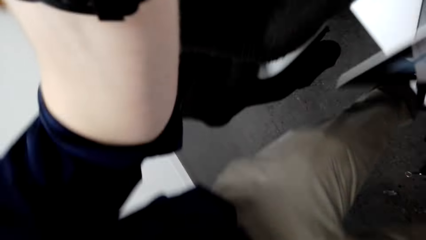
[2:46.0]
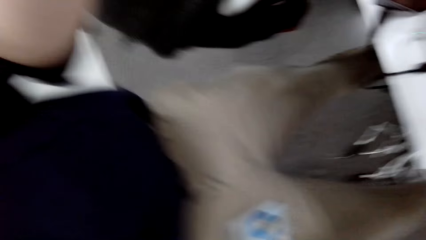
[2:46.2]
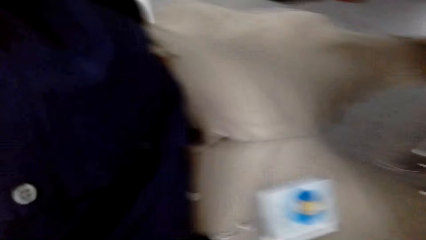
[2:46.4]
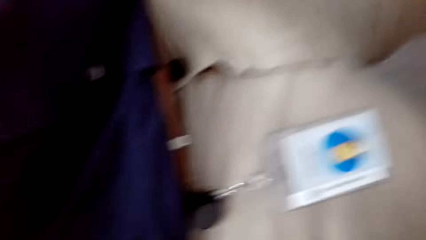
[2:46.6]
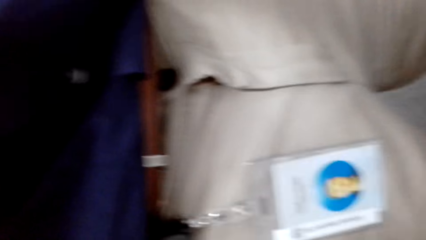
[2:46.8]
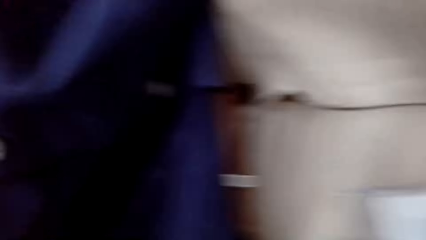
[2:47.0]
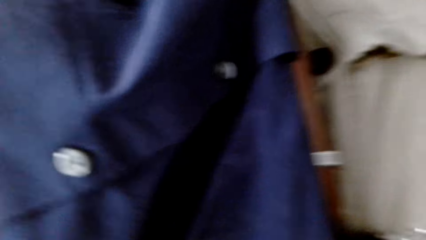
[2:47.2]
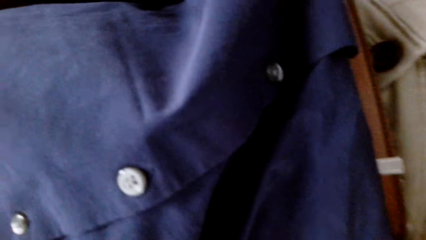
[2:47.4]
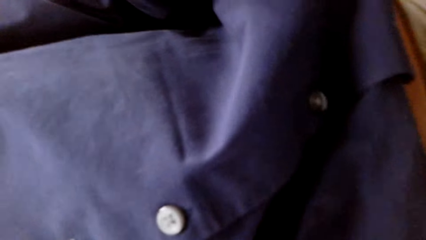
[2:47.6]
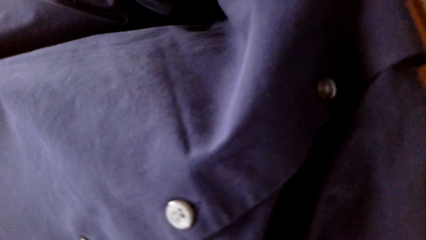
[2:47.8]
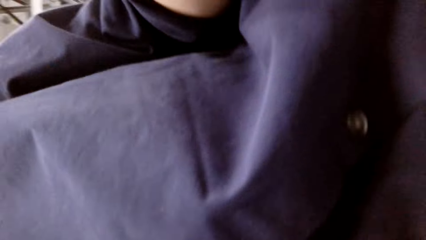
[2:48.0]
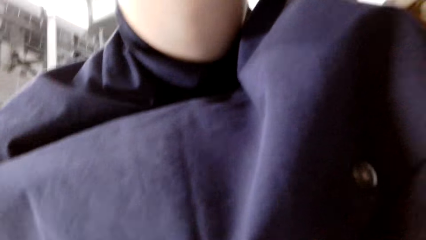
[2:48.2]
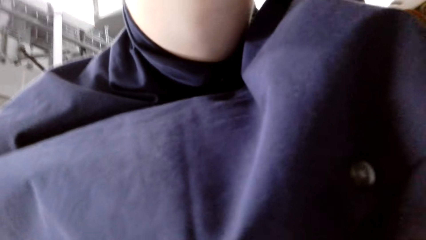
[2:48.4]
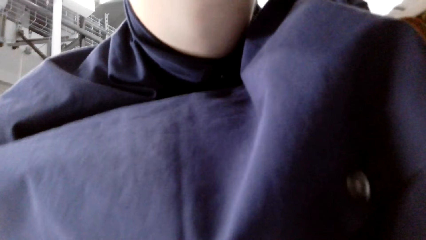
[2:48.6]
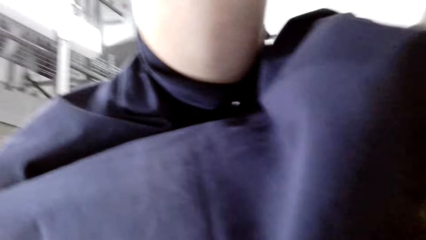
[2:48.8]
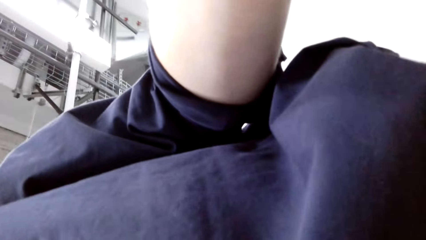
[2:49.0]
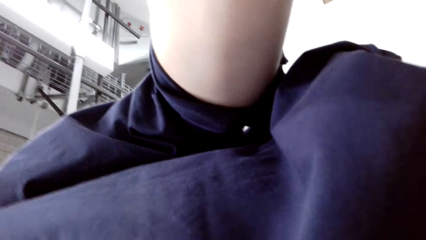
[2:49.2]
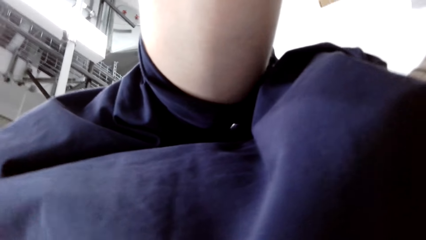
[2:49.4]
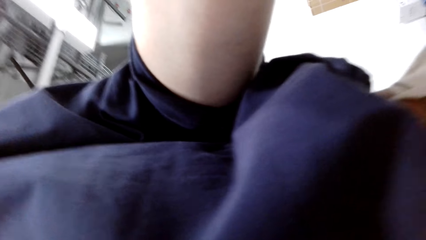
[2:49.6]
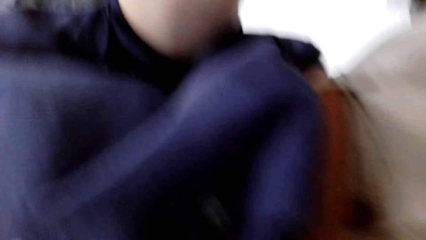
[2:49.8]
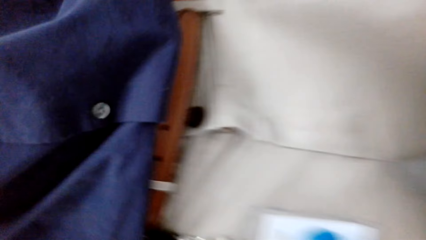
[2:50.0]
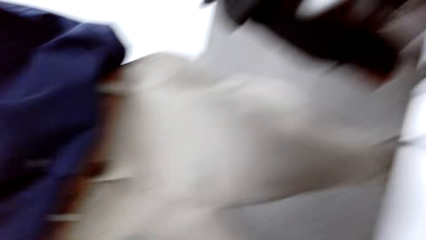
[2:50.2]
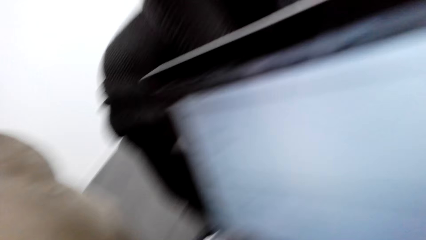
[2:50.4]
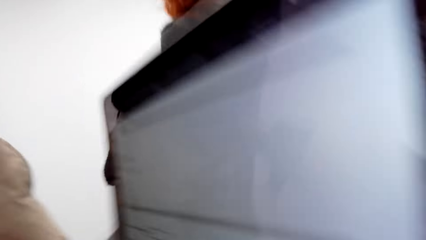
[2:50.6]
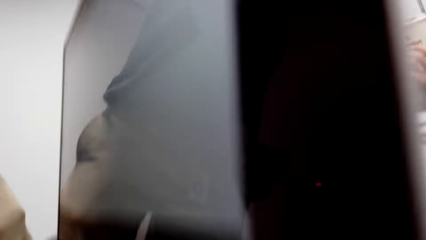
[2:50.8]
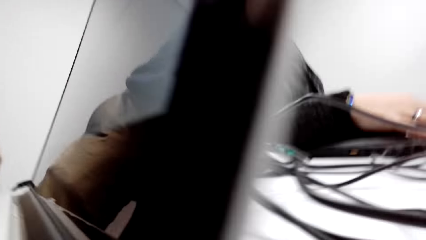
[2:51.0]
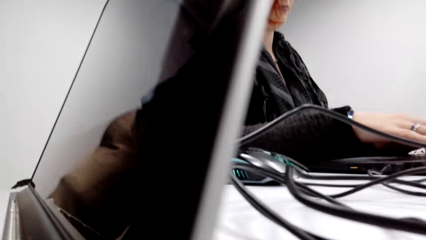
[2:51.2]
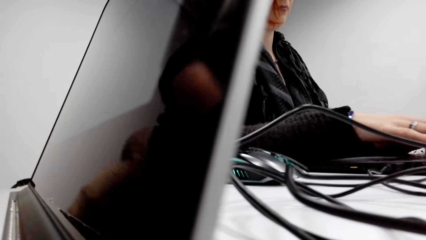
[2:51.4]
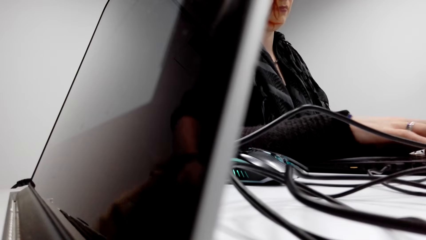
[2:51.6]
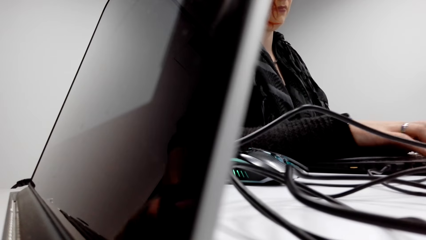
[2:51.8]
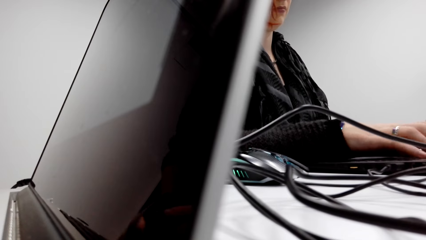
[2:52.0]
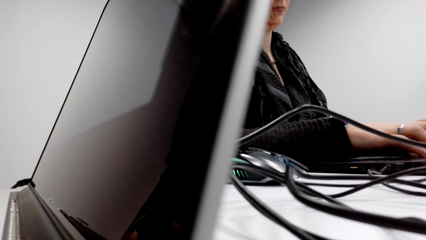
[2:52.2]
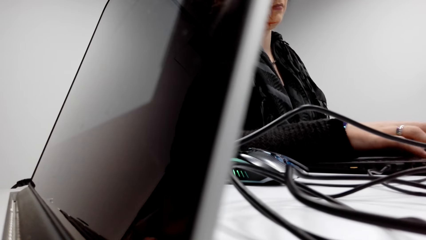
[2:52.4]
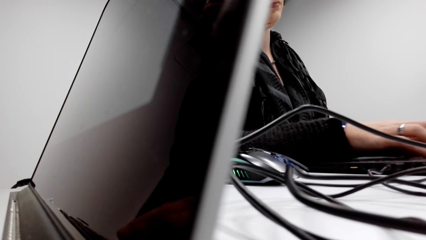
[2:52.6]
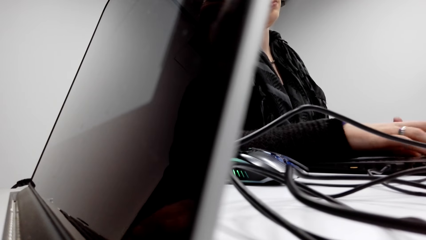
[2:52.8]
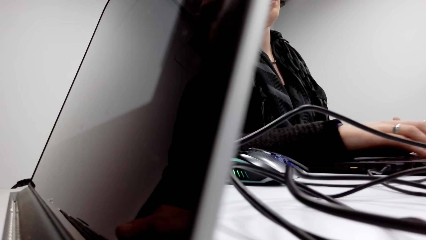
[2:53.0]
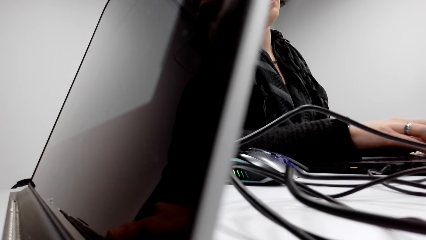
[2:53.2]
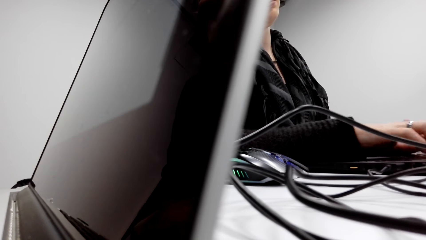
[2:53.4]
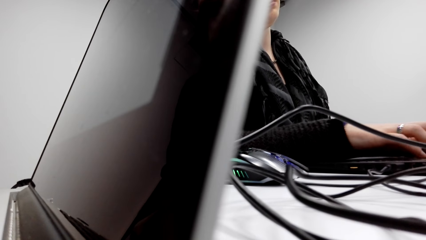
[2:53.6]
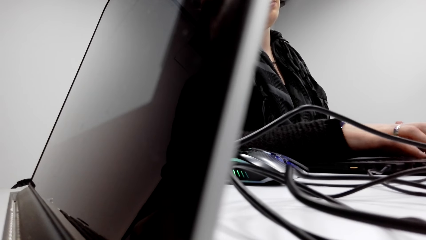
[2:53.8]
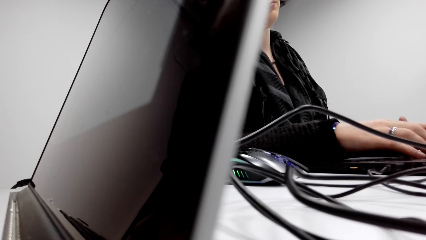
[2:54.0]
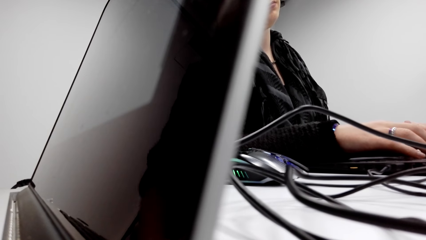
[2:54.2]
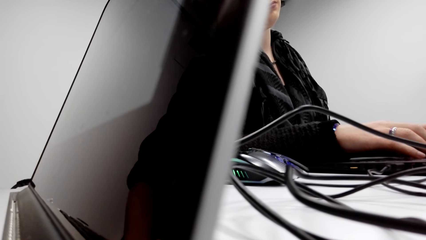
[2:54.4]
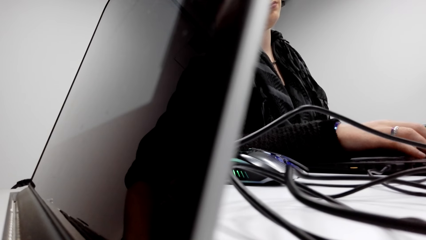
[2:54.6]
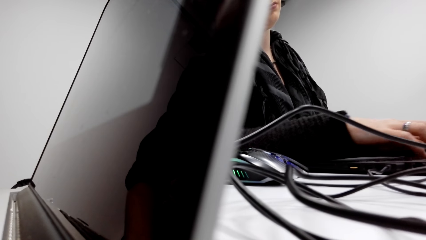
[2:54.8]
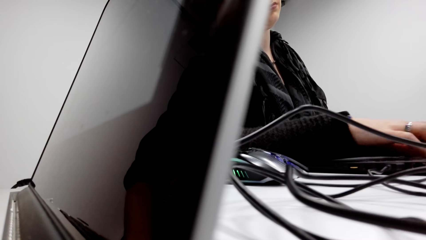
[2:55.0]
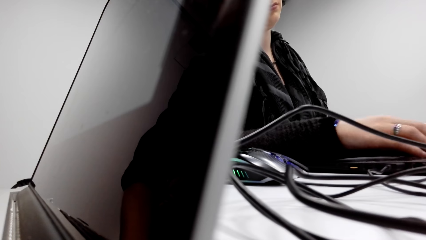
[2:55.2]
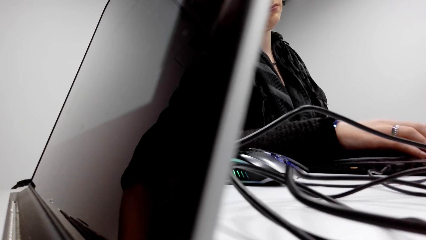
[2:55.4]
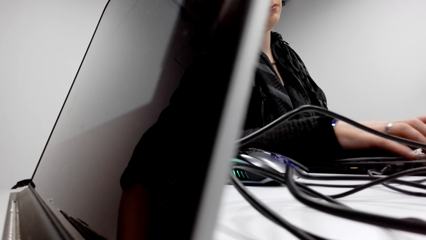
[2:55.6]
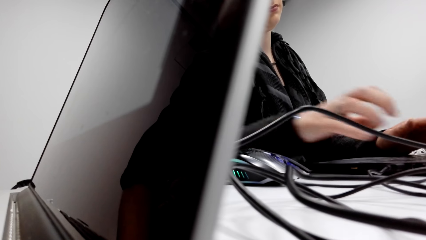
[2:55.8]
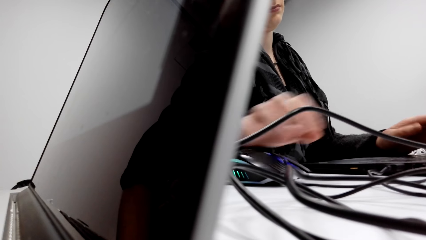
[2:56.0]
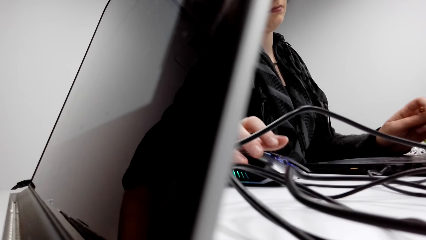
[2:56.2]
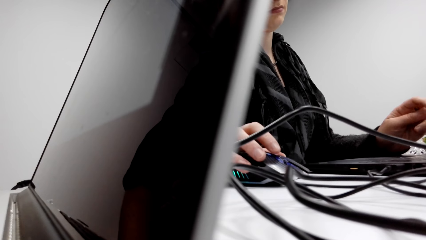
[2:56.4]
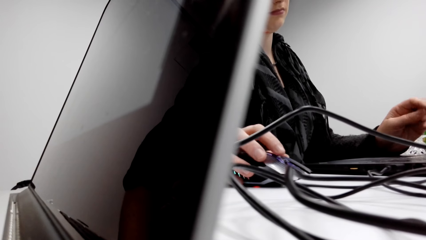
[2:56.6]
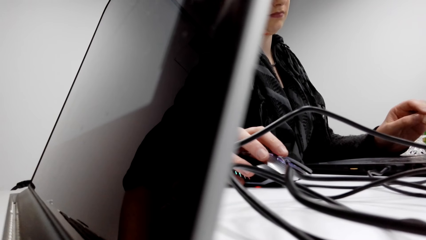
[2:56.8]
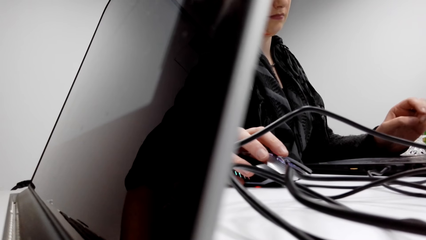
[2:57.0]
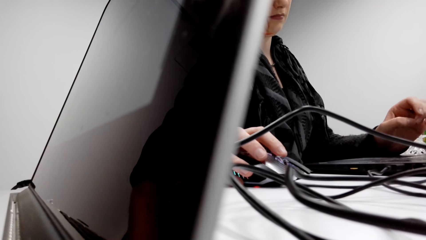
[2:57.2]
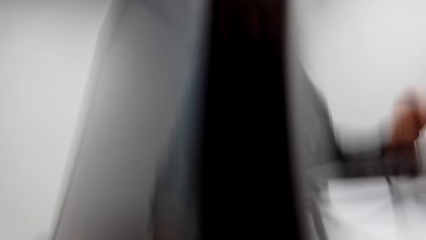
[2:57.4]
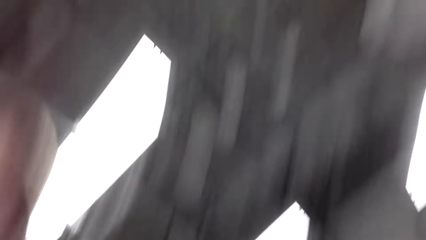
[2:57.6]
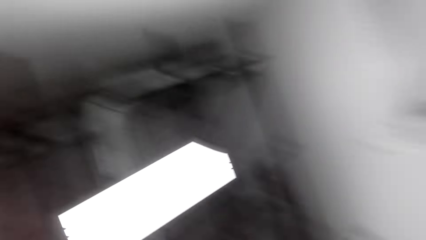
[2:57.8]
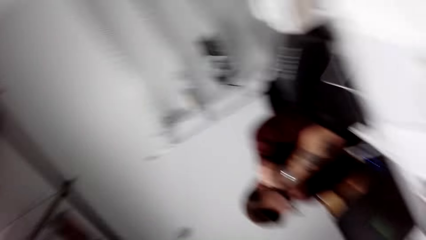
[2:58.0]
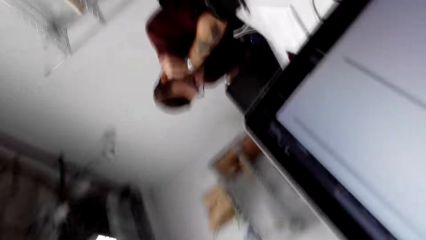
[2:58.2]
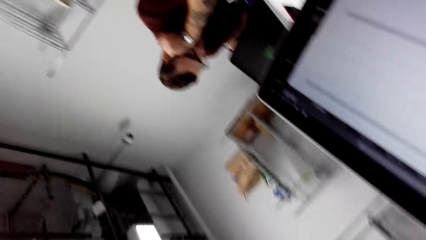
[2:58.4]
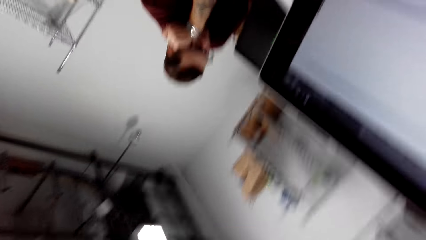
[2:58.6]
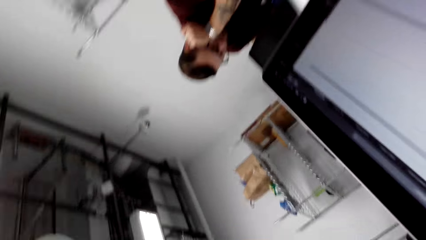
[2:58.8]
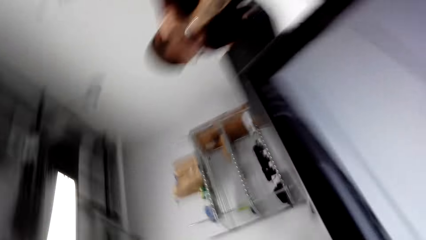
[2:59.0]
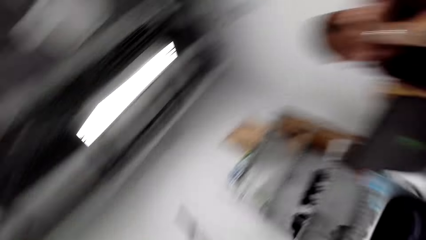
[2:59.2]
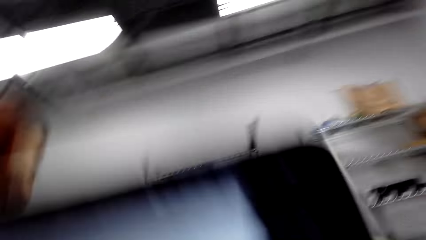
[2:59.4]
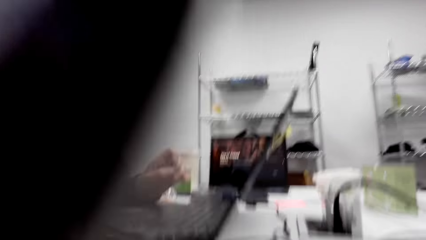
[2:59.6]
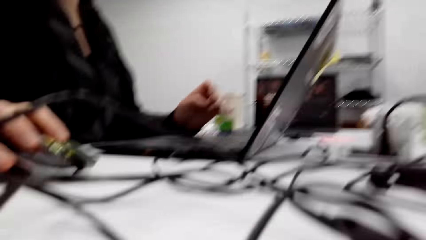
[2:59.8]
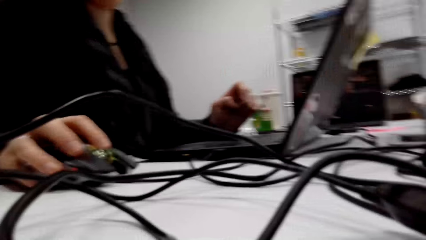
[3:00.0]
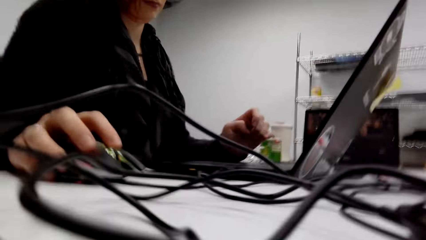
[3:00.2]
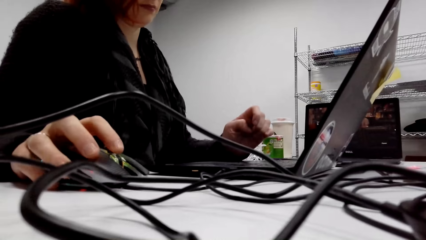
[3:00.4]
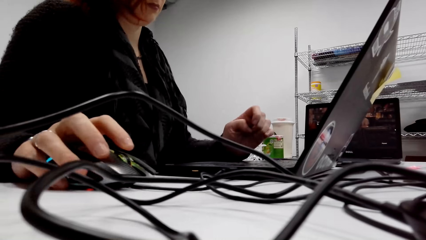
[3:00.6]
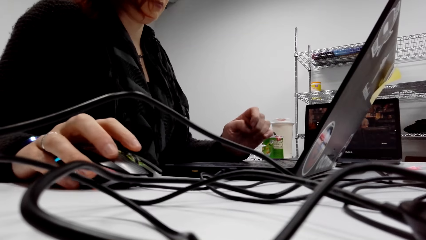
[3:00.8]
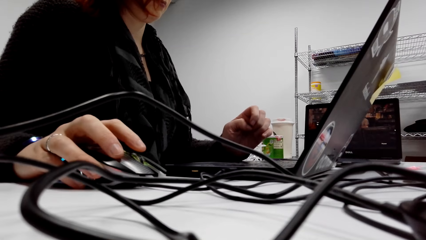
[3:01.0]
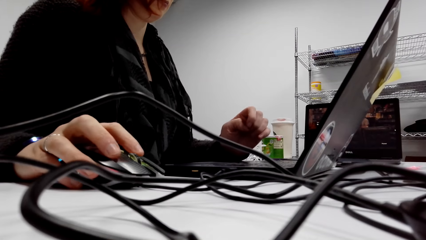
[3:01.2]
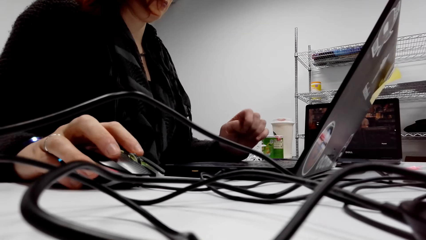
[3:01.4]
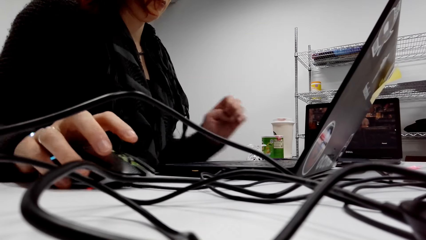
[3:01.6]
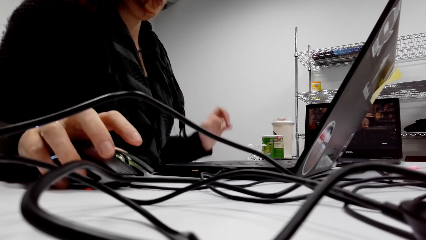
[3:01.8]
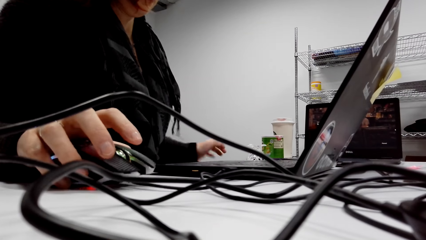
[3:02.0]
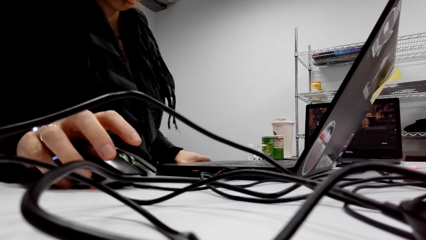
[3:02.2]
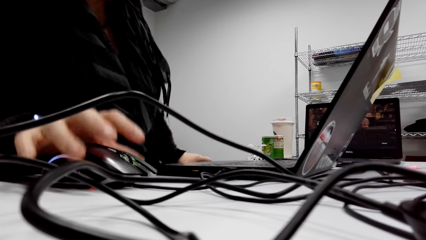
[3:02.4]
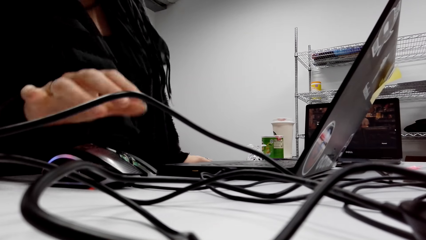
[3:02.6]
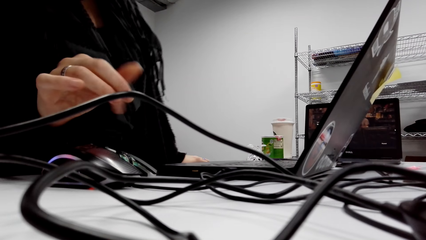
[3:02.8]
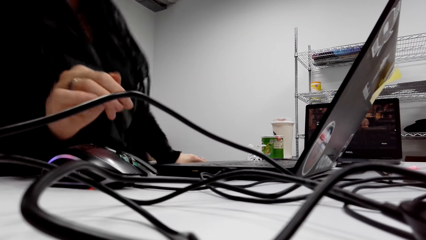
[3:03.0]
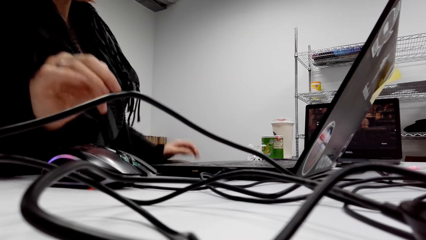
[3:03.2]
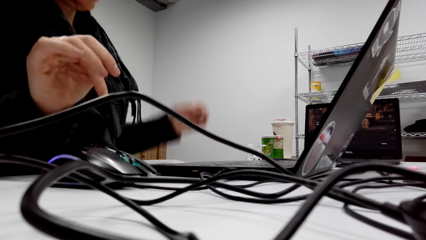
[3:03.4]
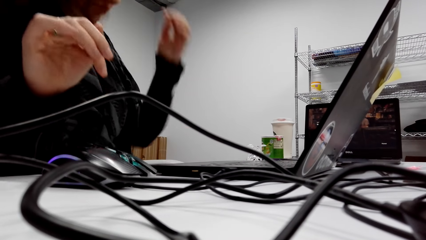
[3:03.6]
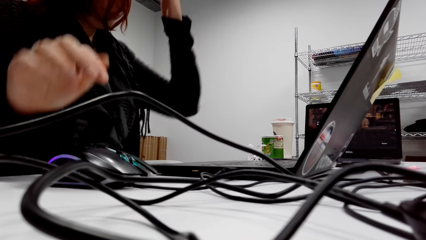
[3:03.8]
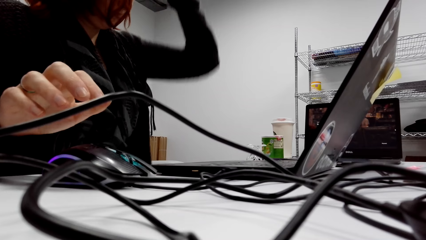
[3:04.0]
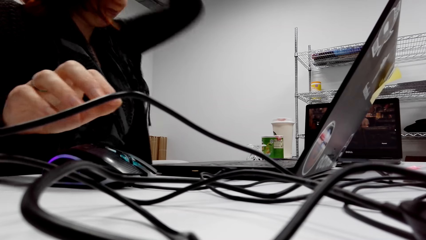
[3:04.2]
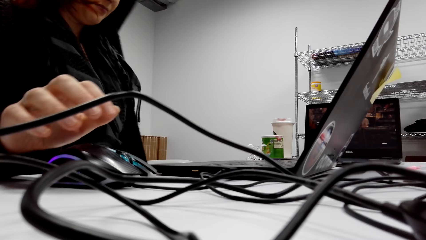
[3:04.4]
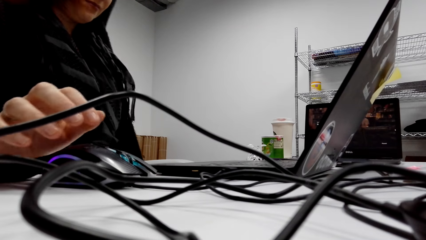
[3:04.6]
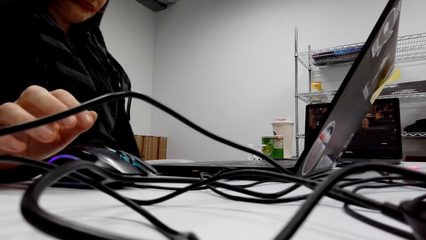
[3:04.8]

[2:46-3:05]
The camera wearer looks around. They pick up the camera. They put the camera down on the laptop. A lady types on the keyboard of the laptop. The camera wearer looks at the laptop screen. They look around. They pick up the camera. They put the camera down on the table. They look at the lady. The lady scrolls the mouse and moves.
